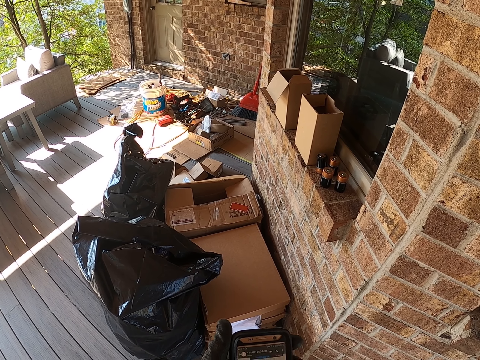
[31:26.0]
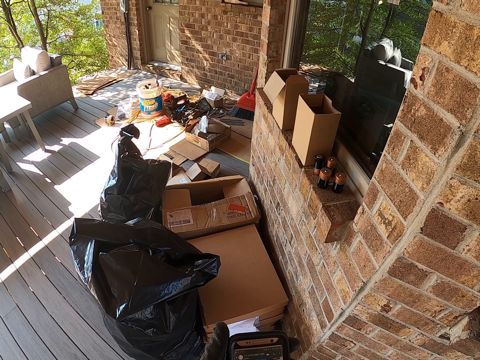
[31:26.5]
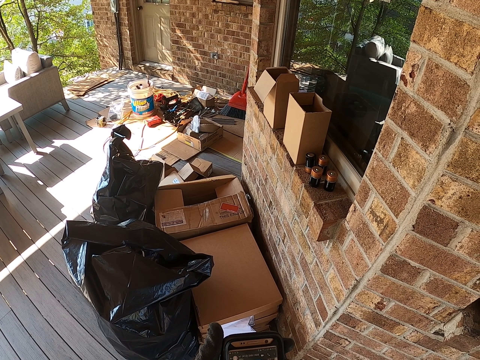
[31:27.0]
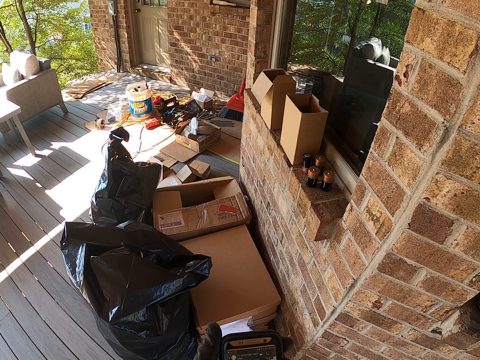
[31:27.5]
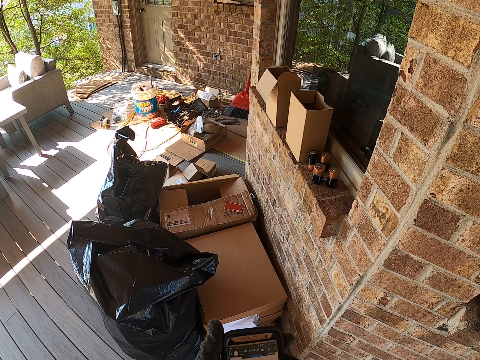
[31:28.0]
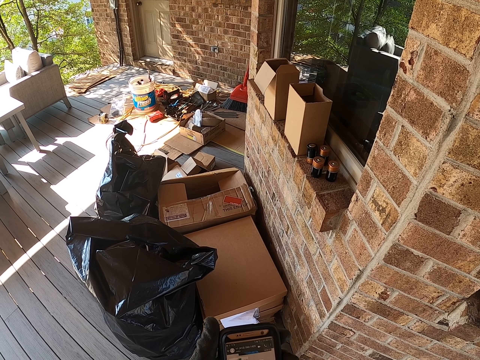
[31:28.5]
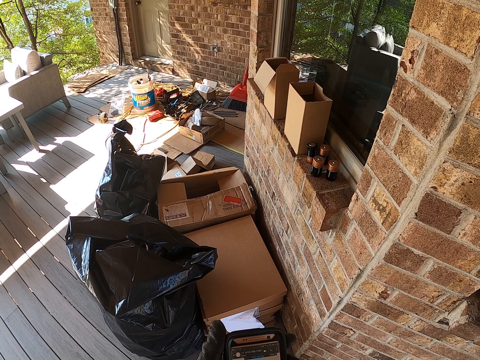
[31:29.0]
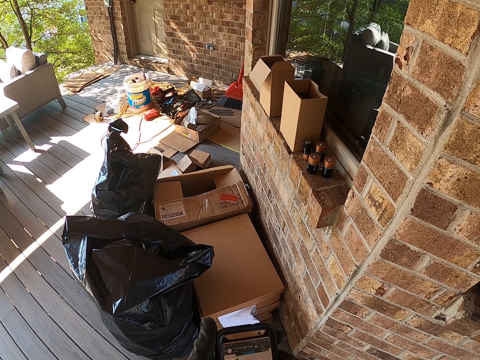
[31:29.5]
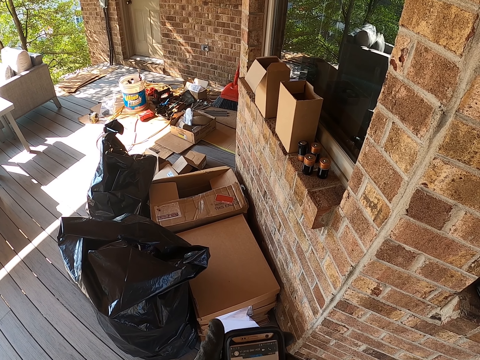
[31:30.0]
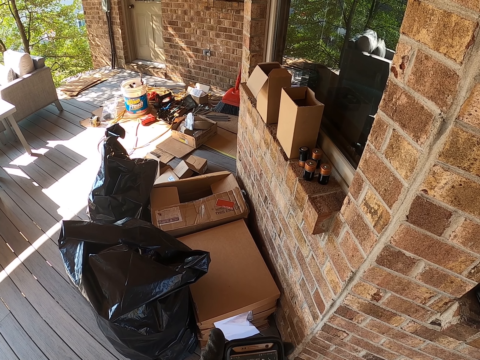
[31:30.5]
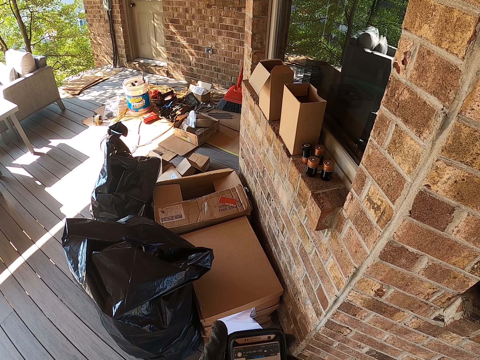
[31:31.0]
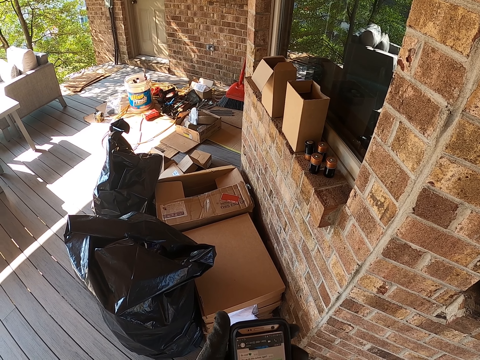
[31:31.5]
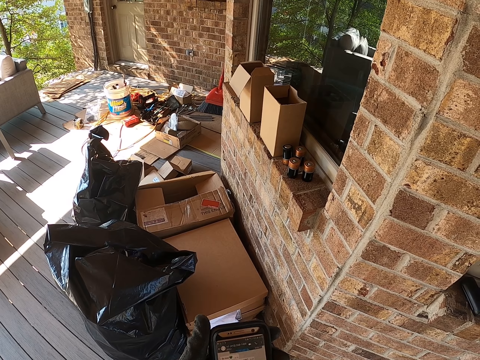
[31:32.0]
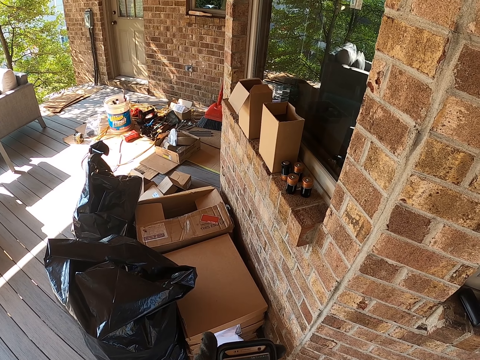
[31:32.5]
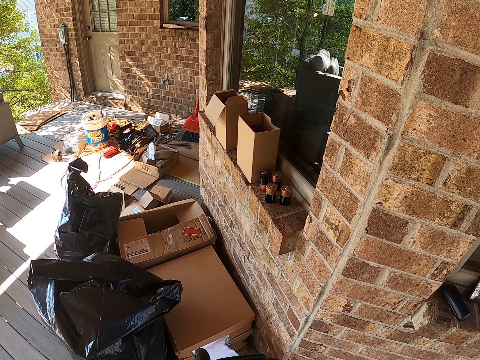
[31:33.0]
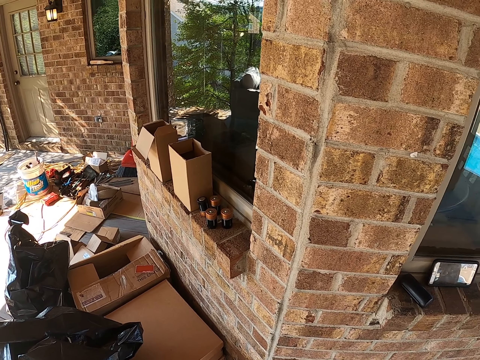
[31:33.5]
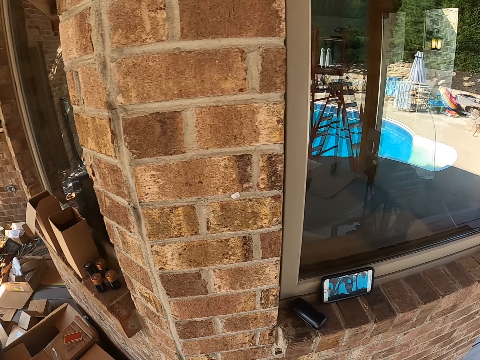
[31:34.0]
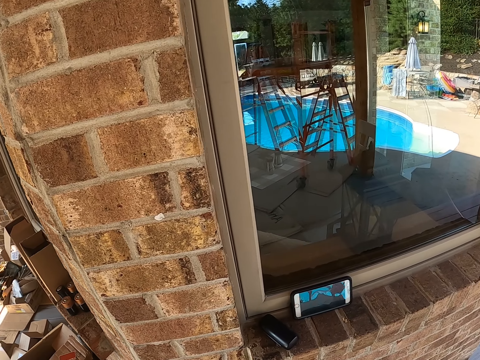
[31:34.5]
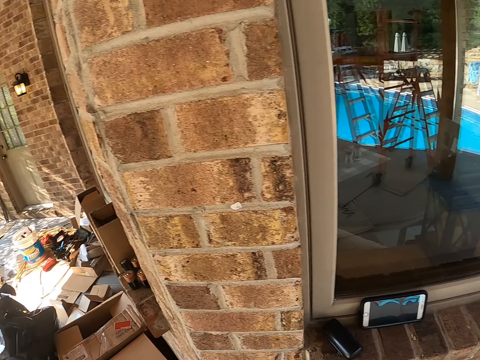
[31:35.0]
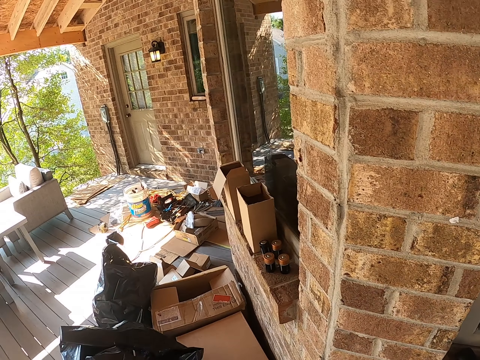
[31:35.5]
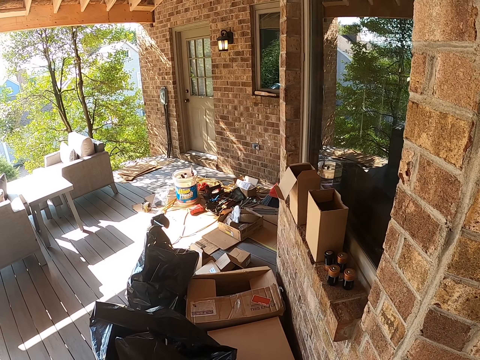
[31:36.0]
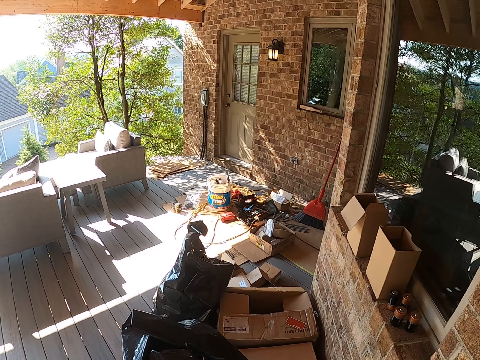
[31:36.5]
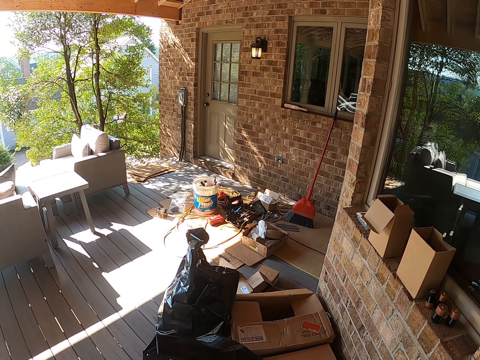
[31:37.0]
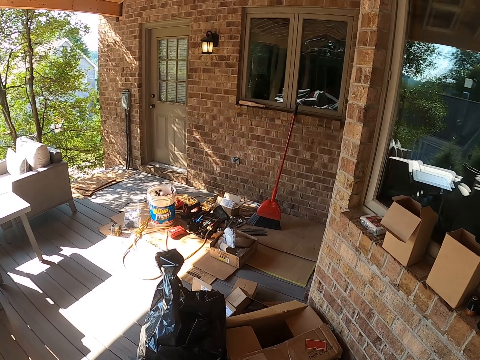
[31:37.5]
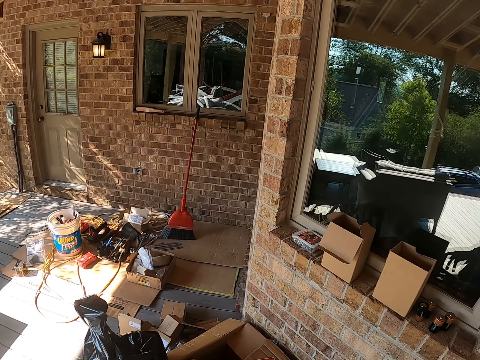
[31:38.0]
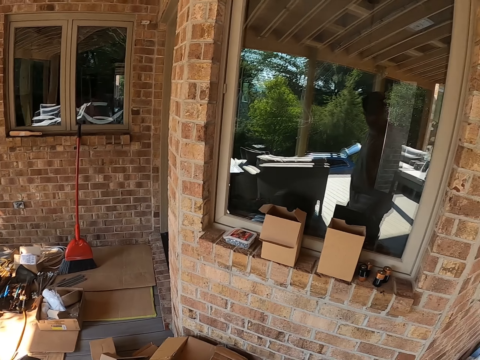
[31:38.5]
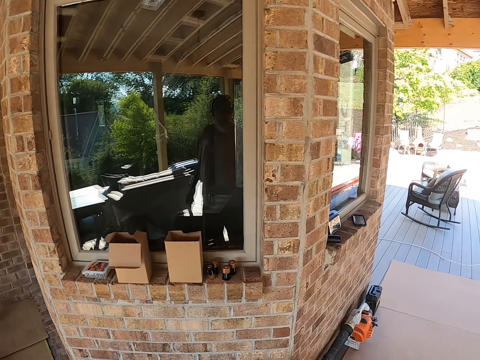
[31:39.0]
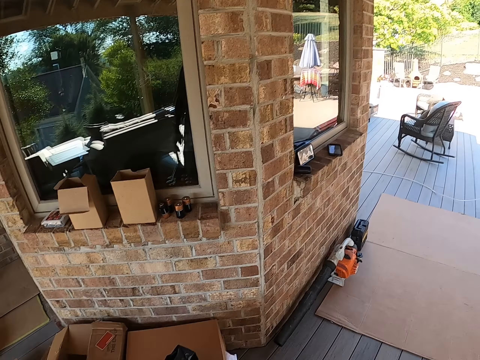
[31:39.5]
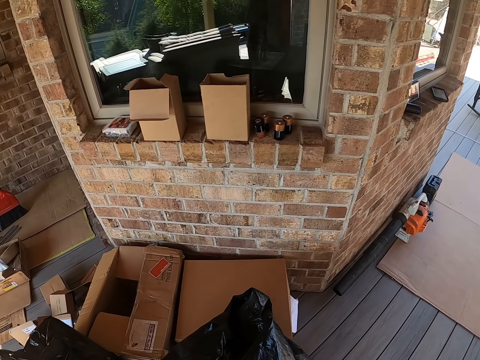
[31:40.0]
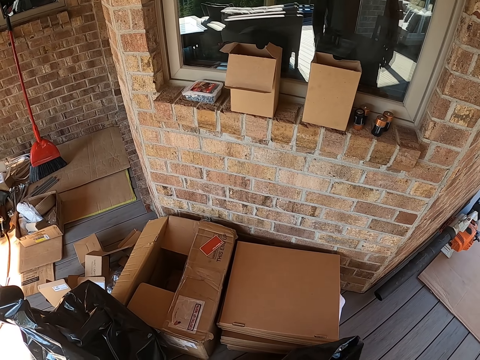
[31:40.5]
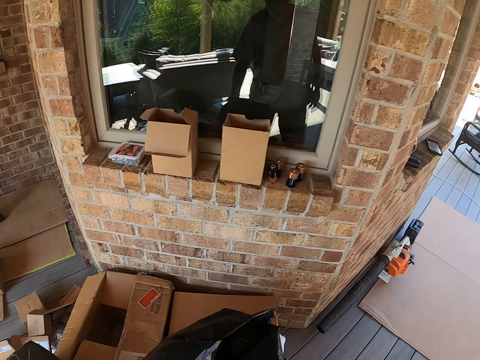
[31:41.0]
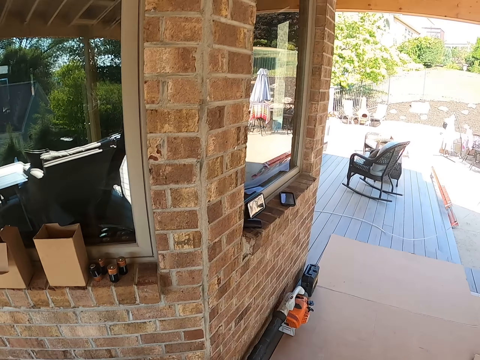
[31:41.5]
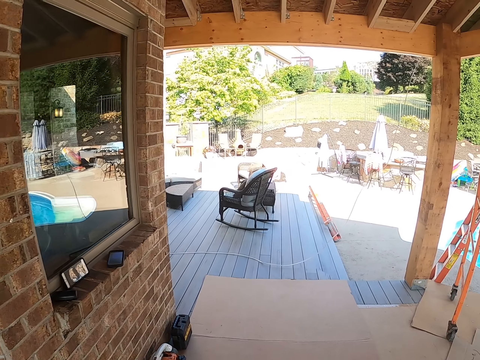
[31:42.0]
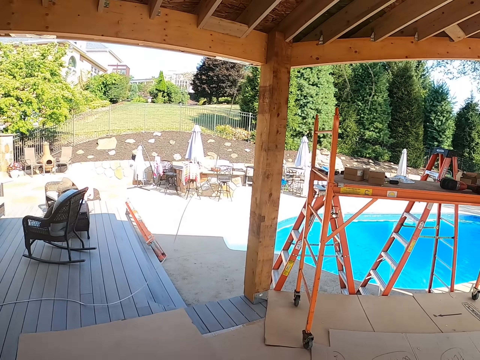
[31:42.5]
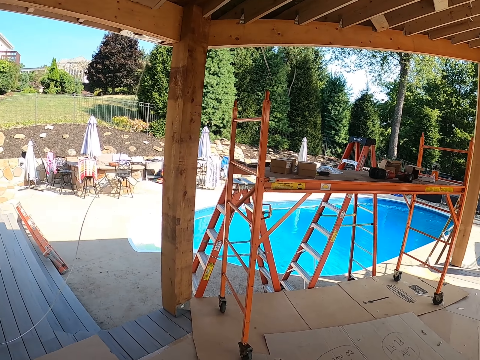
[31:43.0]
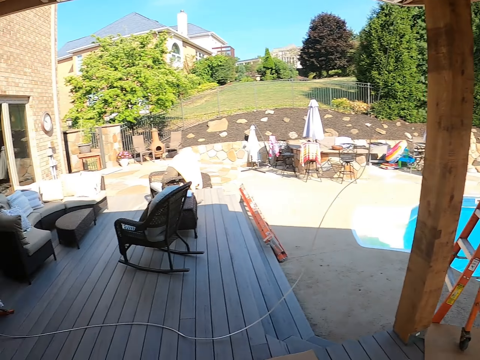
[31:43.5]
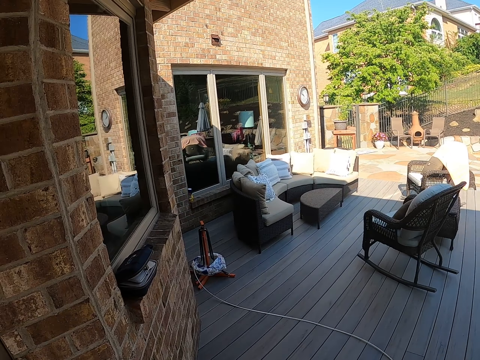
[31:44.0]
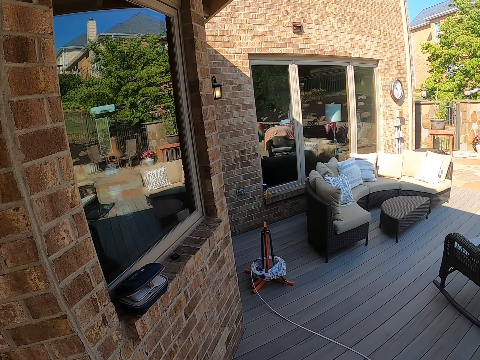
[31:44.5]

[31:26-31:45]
The camera wearer looks around the building. They walk around. They pick up a paper or polythene bag. They walk around.

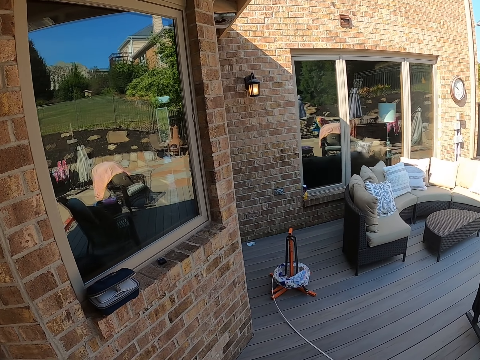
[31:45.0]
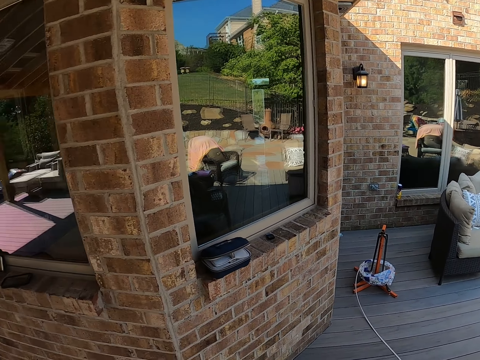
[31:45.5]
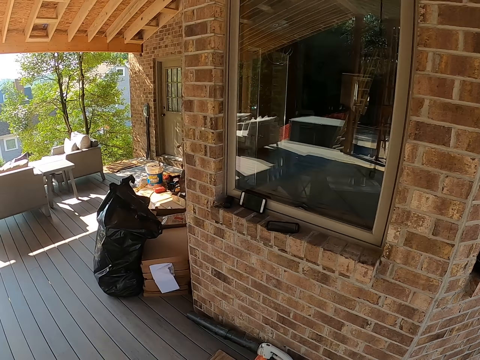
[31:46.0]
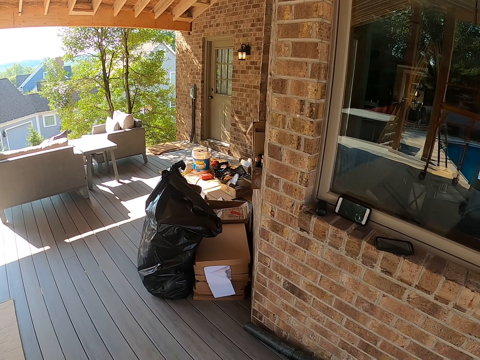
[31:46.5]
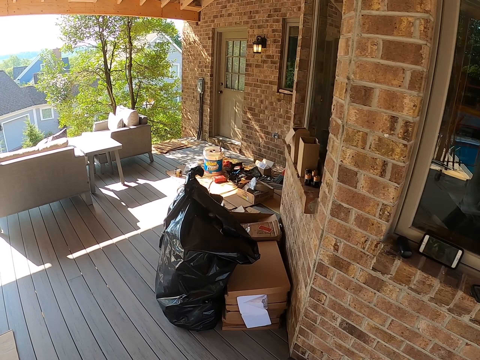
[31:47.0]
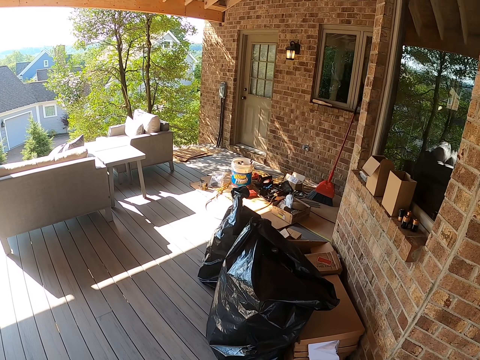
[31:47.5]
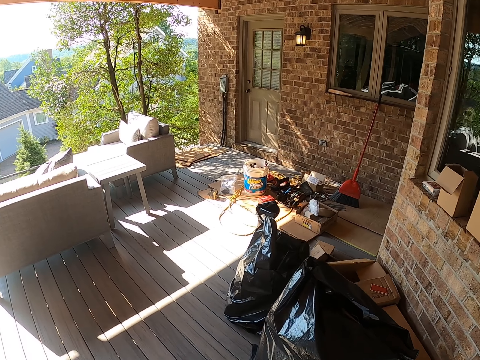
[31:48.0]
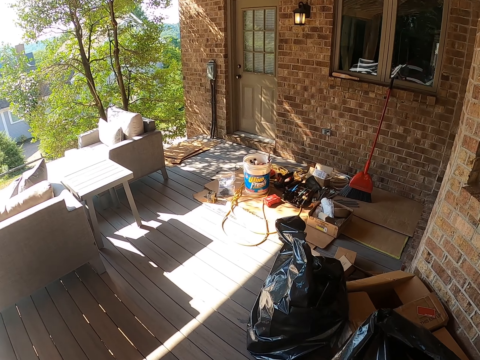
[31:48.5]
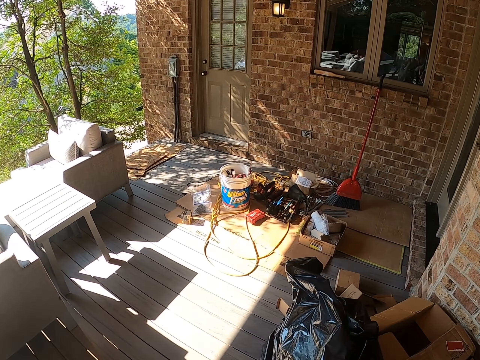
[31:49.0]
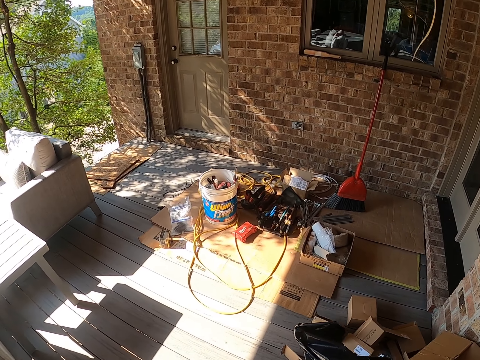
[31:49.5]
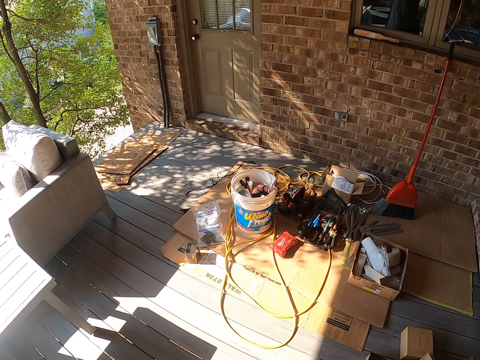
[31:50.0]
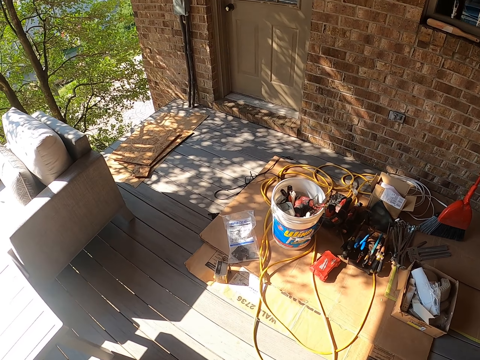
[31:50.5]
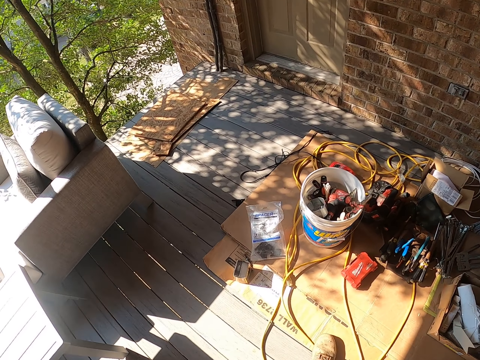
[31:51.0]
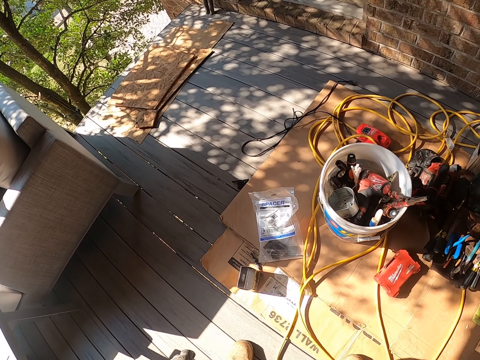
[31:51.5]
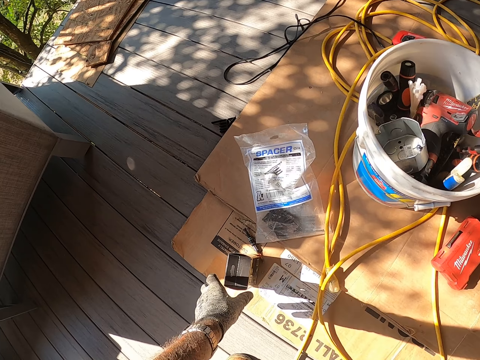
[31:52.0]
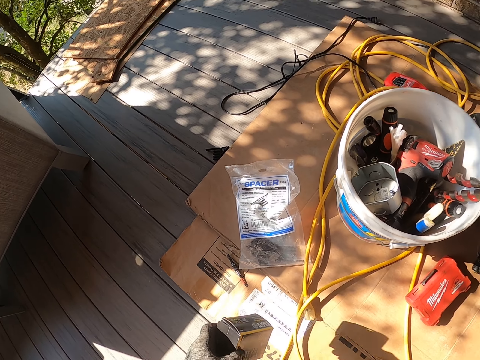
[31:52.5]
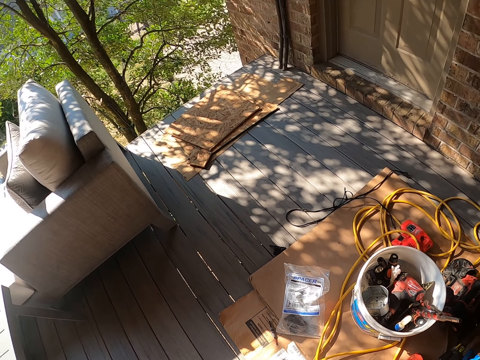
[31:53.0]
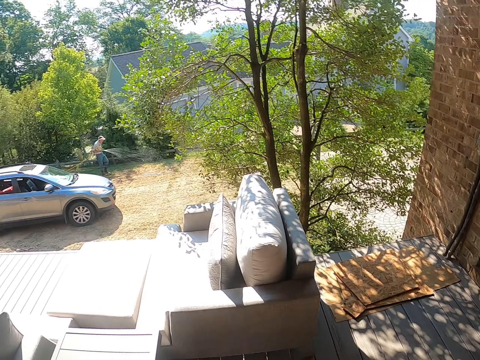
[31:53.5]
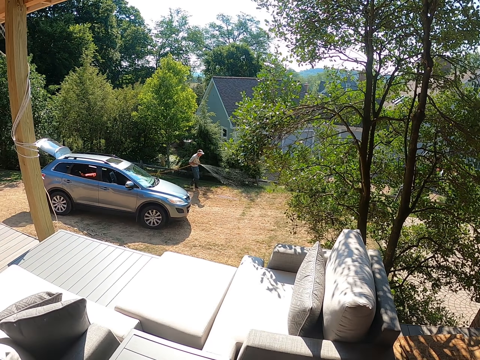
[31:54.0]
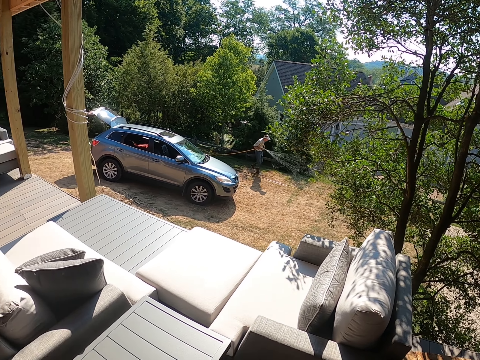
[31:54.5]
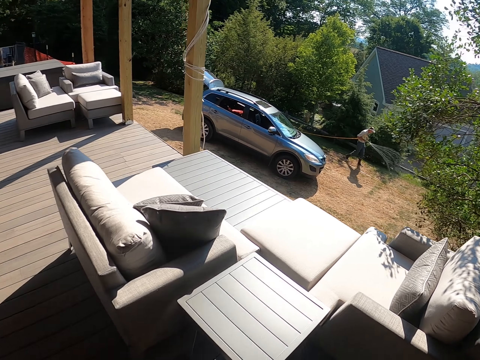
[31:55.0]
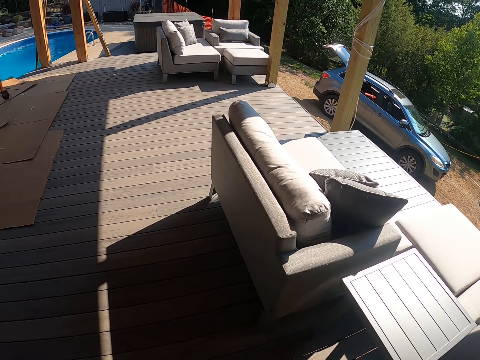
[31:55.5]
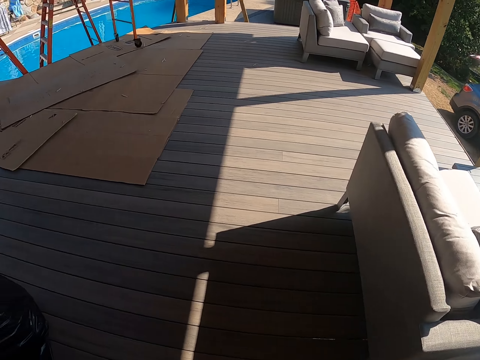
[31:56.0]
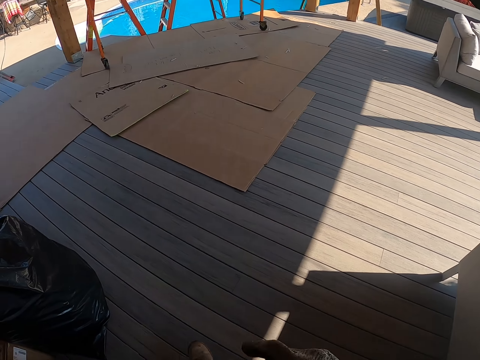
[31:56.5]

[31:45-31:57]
The camera wearer picks something. They walk around the compound.
